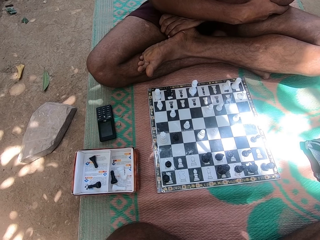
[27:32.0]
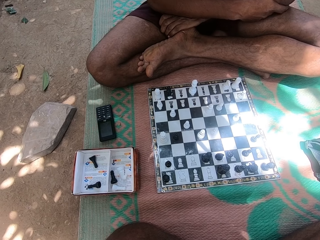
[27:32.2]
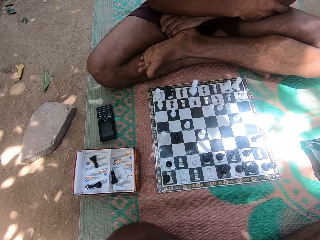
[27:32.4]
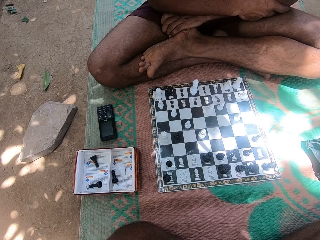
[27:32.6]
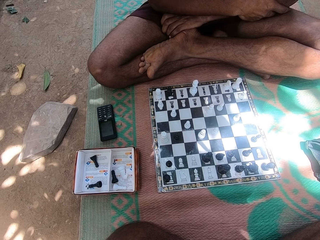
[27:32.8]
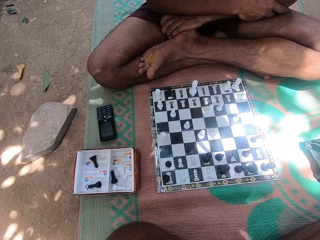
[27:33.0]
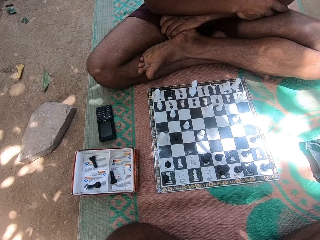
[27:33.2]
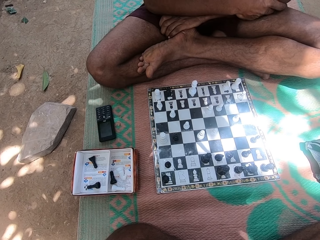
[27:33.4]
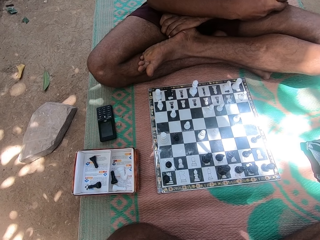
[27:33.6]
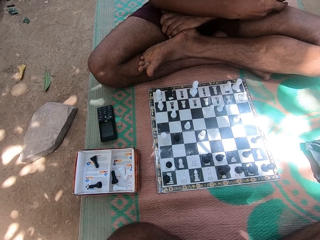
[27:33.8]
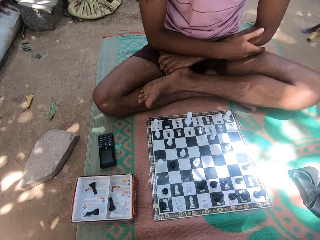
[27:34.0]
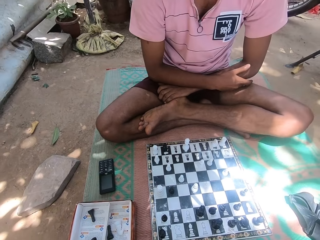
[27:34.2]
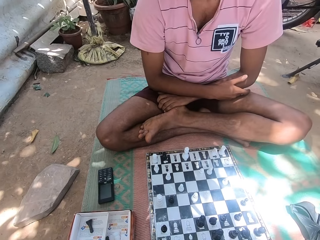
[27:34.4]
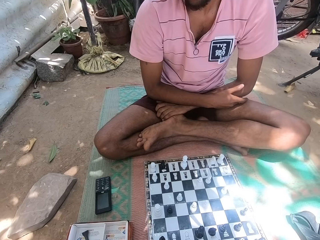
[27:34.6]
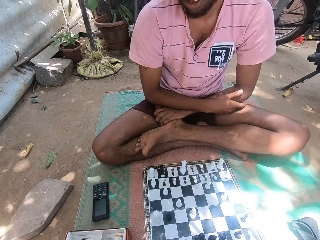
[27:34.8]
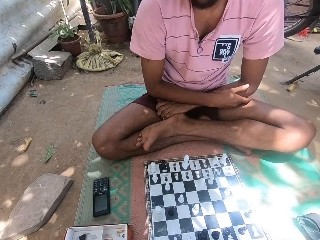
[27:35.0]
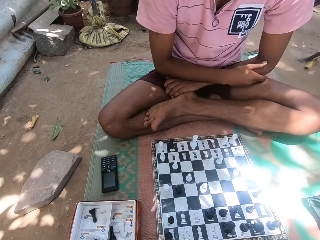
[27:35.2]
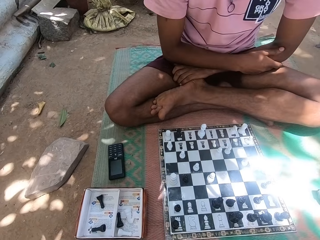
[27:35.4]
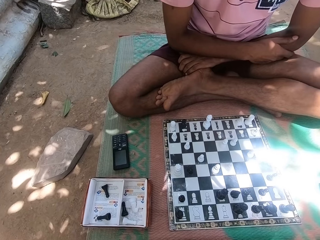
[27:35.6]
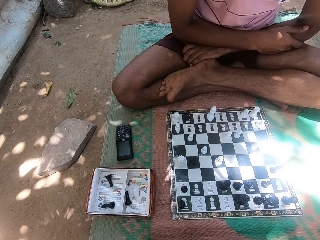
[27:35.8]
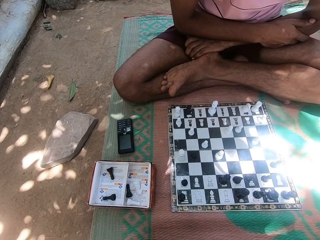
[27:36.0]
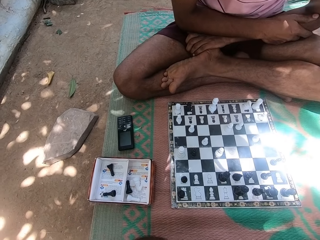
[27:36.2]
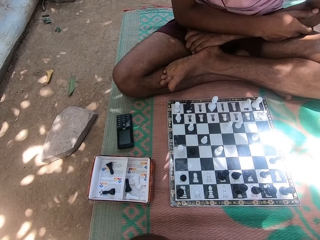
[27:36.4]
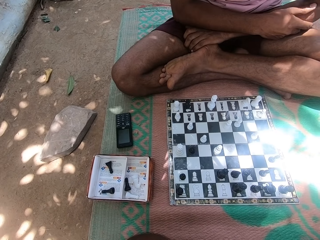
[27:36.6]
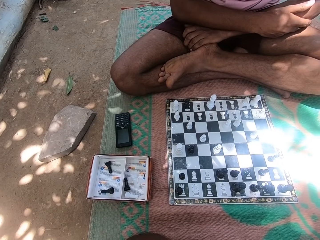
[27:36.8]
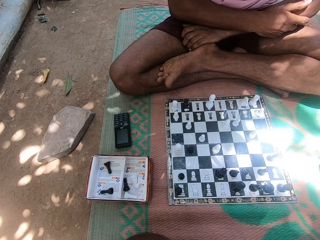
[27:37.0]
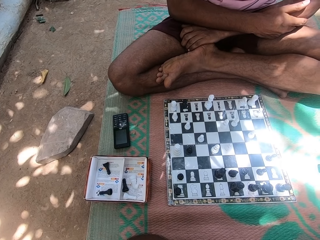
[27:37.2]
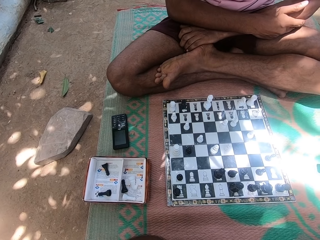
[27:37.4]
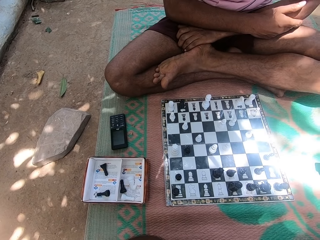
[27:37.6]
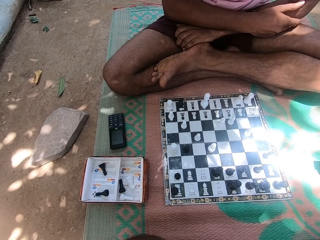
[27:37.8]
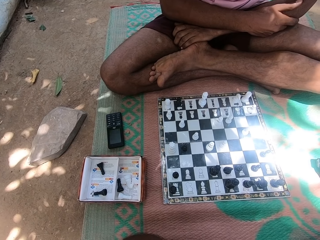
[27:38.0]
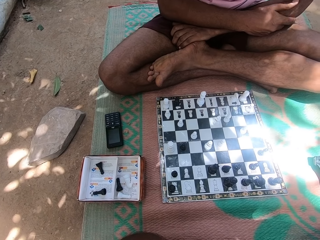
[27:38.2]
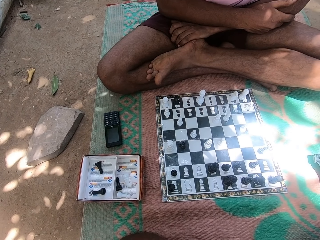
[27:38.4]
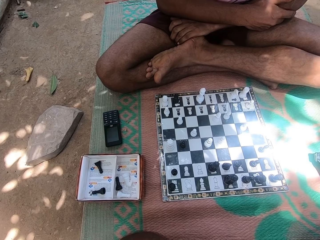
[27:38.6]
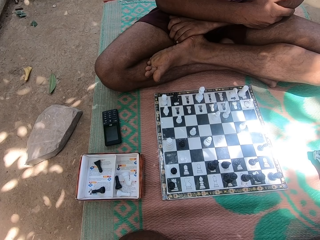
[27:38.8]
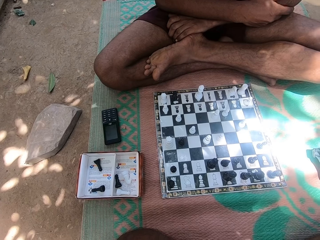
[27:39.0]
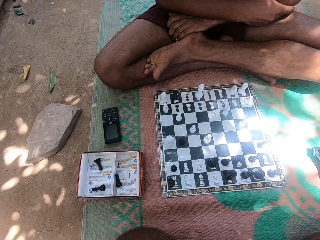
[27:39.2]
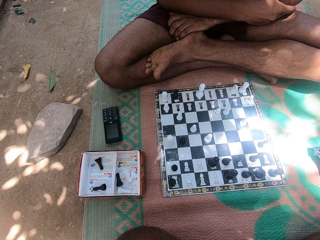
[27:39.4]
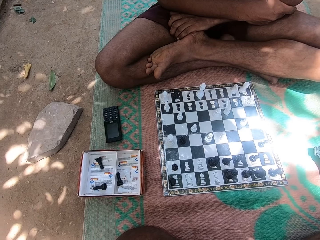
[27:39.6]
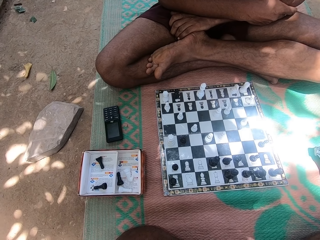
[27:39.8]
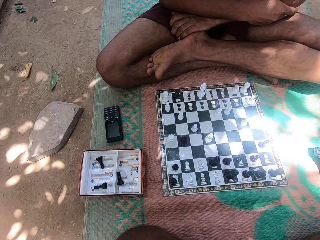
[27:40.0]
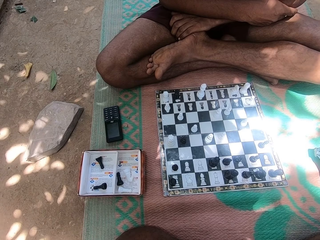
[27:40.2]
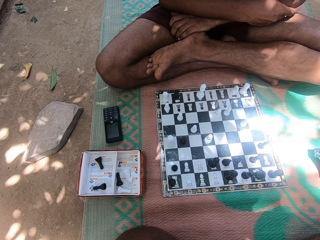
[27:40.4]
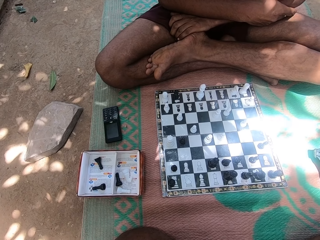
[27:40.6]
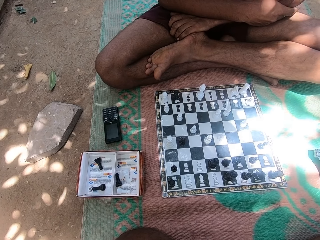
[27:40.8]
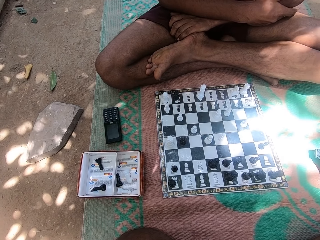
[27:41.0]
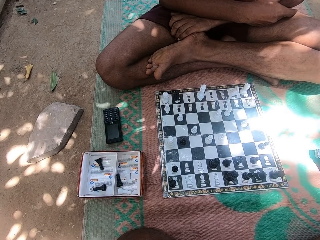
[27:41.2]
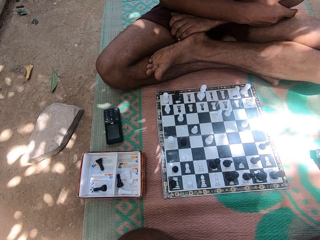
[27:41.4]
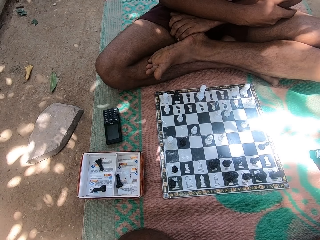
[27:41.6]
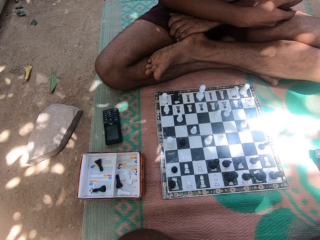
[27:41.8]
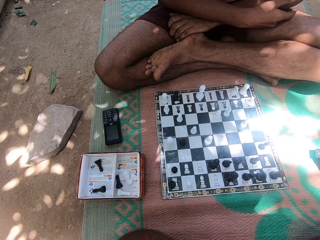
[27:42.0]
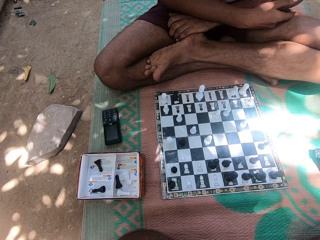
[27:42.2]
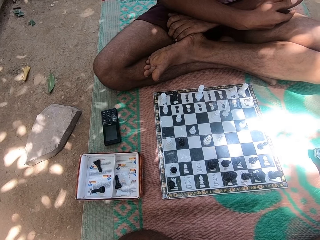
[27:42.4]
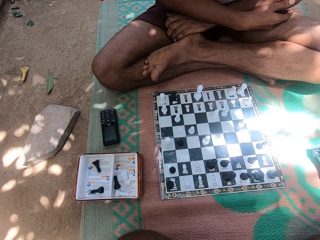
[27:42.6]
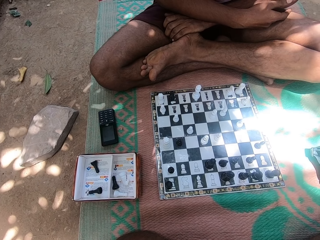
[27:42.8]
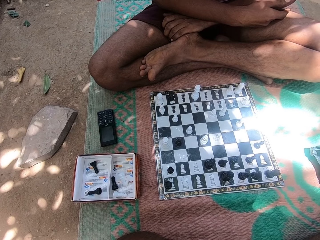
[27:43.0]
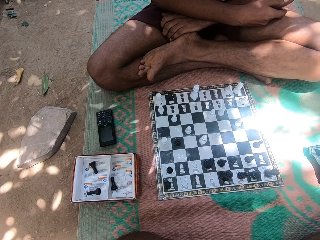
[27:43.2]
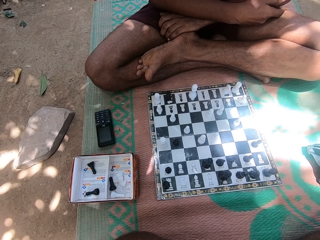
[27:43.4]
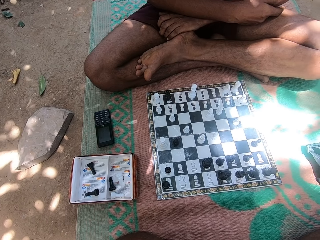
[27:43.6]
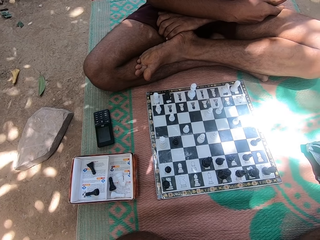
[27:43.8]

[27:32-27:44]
The camera wearer talks to a person.

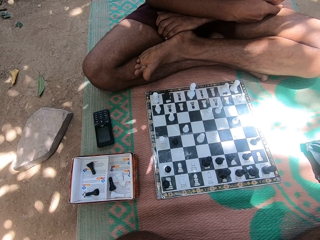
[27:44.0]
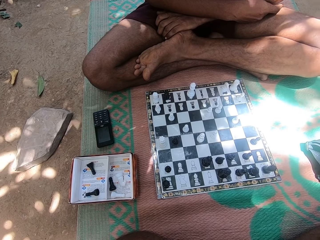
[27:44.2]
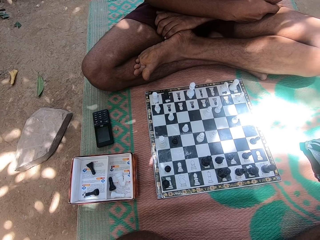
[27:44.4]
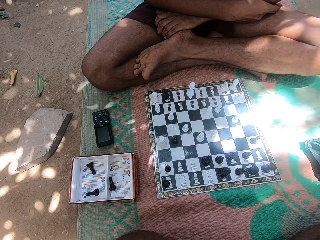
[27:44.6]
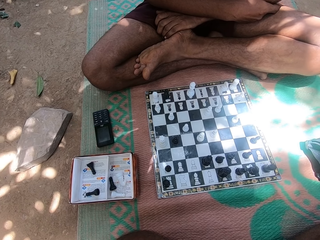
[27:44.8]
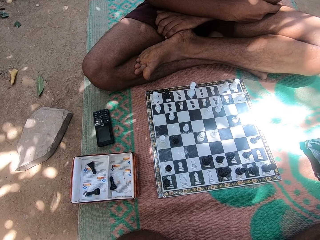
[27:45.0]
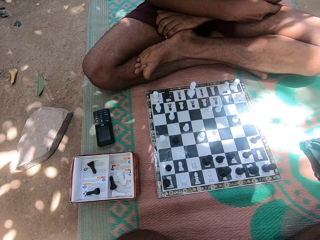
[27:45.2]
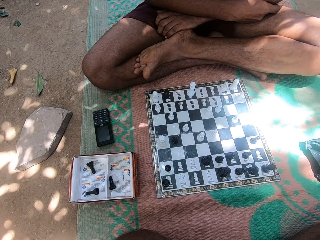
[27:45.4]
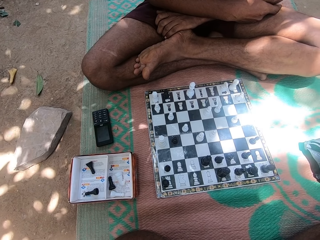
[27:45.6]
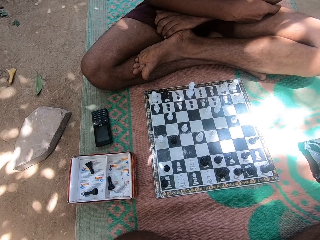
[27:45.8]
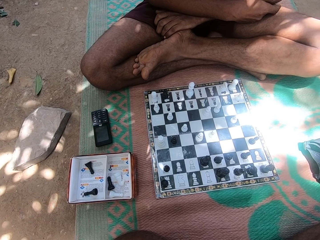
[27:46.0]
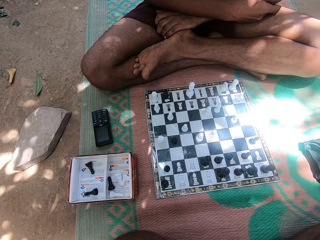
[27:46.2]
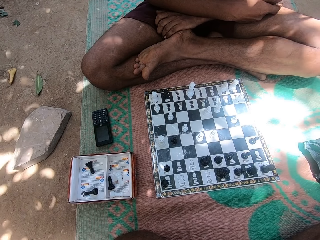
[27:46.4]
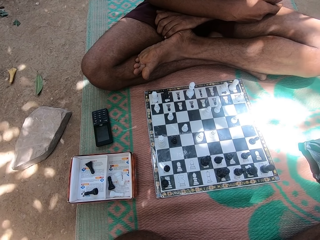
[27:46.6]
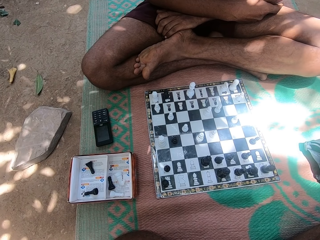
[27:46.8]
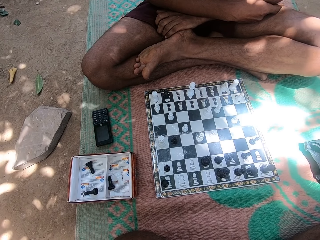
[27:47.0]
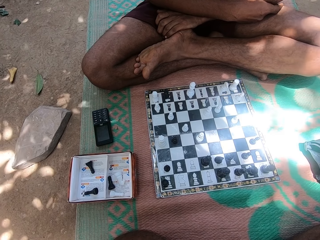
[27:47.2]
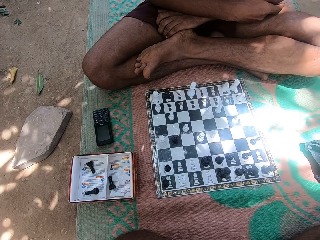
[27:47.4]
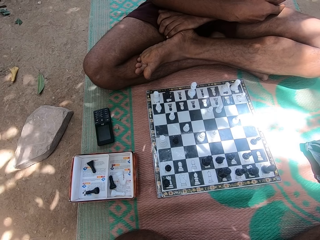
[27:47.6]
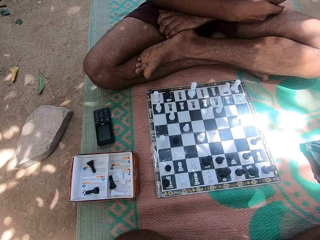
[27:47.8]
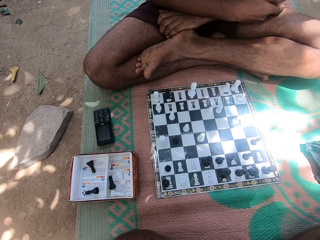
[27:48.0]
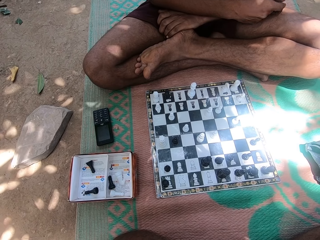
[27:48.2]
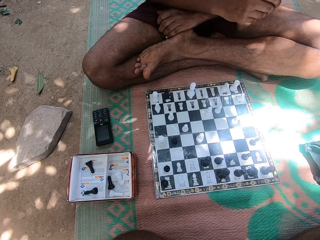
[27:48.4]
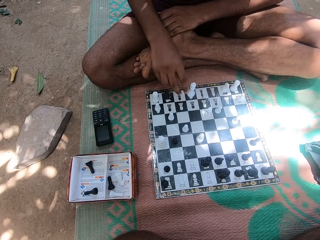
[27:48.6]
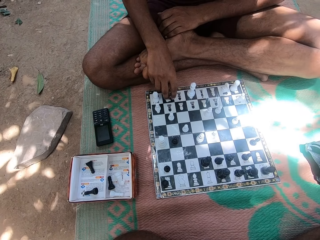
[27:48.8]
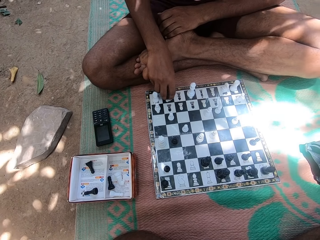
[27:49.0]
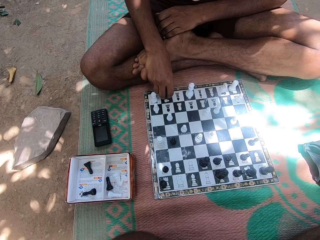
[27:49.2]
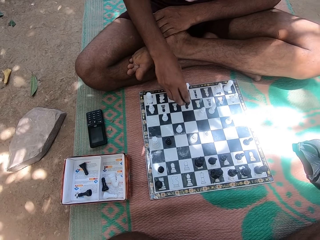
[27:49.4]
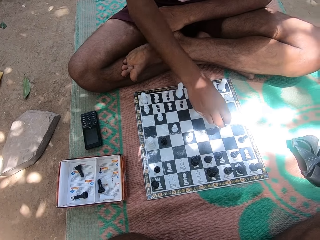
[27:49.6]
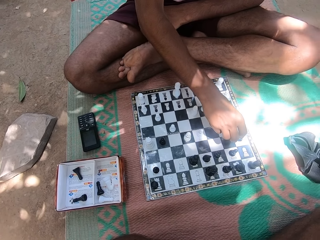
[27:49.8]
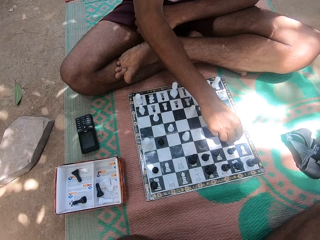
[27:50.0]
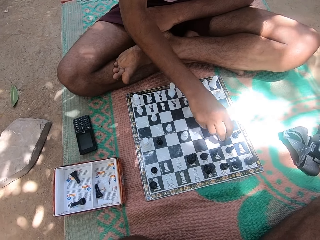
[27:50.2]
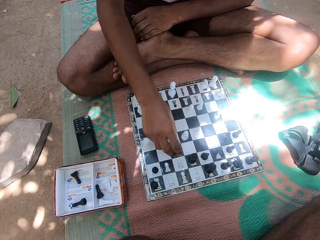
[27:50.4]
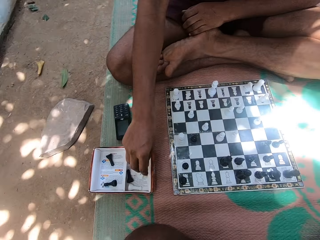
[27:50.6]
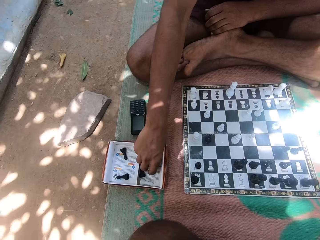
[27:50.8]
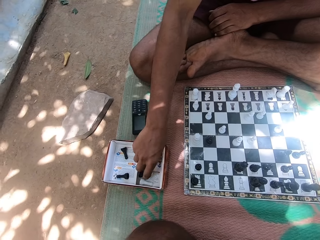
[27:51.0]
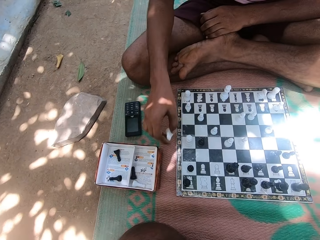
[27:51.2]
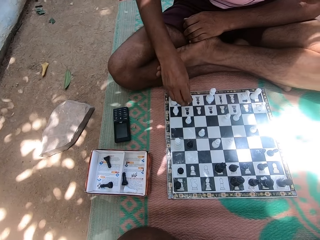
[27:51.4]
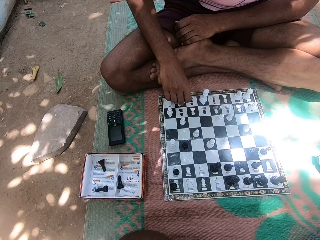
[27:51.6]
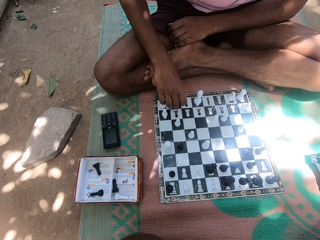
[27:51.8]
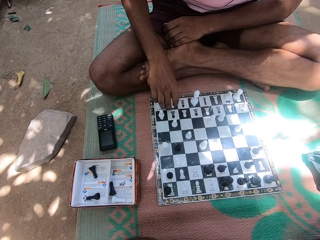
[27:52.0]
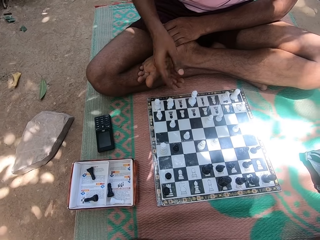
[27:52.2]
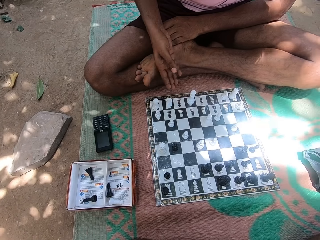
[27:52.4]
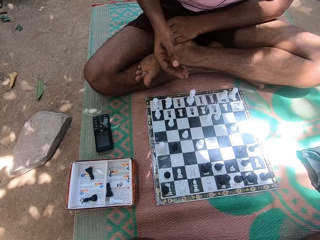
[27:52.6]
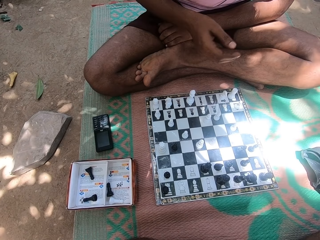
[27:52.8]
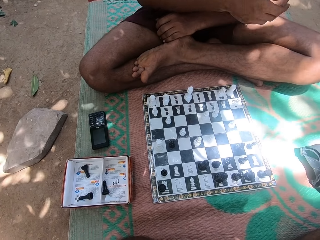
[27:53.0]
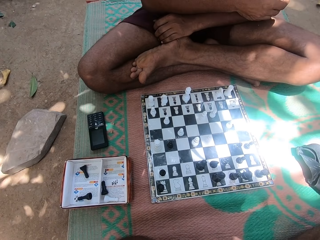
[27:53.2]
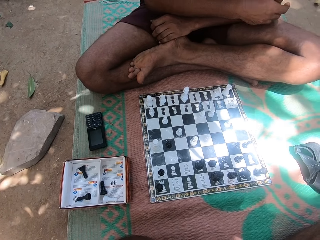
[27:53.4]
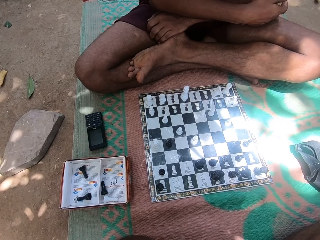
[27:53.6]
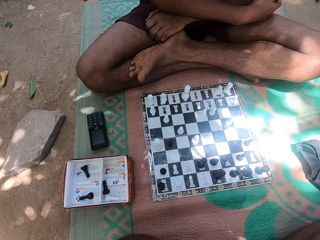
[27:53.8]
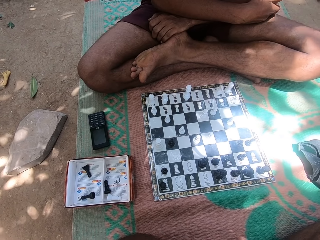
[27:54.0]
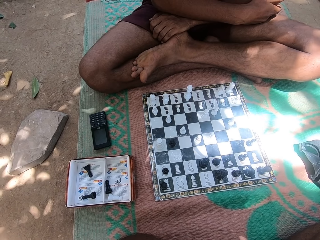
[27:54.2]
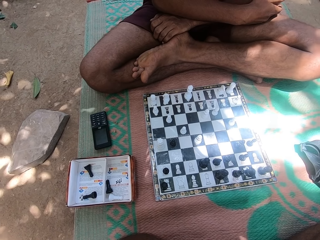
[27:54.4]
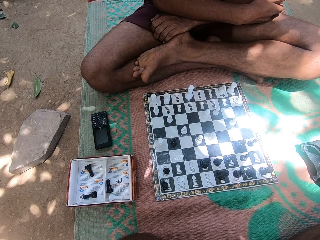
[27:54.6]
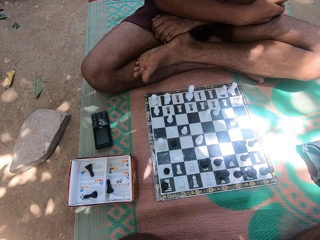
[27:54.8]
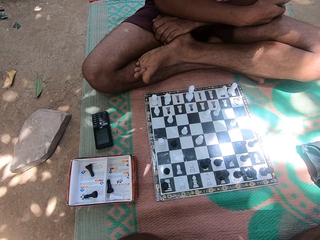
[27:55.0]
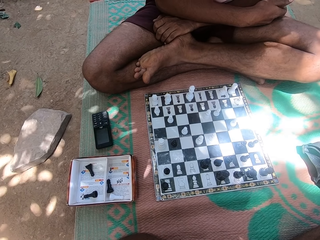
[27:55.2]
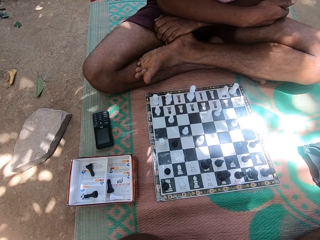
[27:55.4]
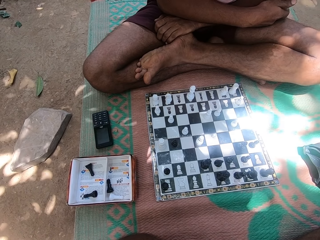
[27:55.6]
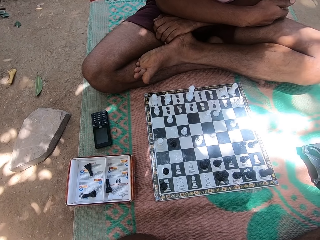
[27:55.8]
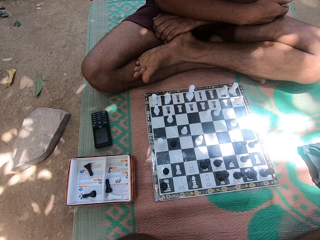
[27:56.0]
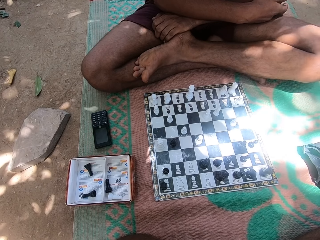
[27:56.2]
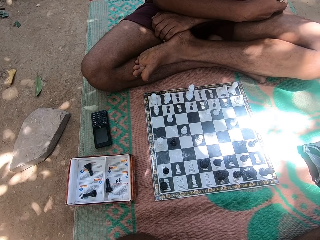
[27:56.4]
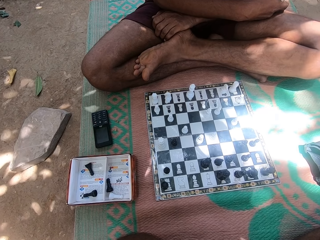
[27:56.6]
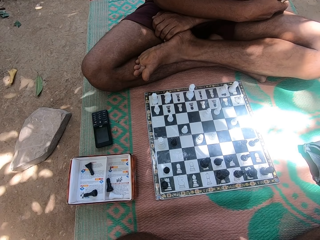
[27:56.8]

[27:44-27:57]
The camera wearer looks at the chess pieces on the chess board. They look at the chess piece in the right hand of the person. The person plays the chess game. The camera wearer talks to the person. The person stares at the chess game.
